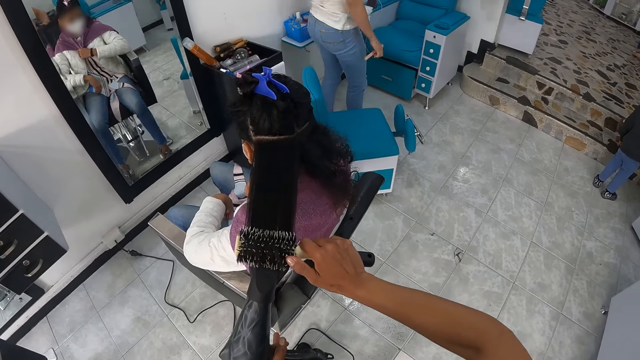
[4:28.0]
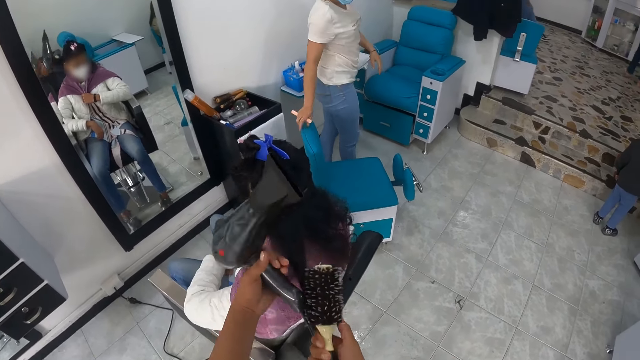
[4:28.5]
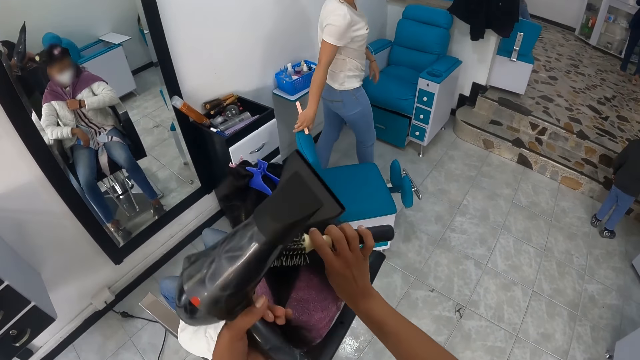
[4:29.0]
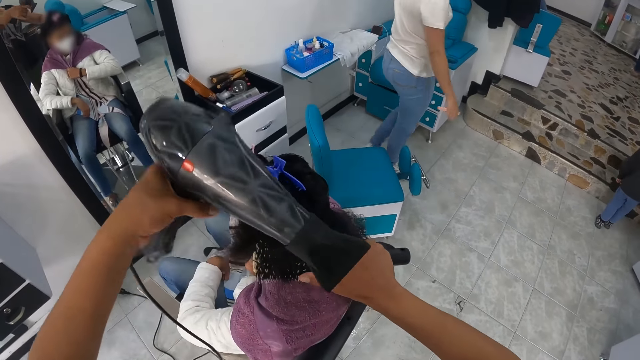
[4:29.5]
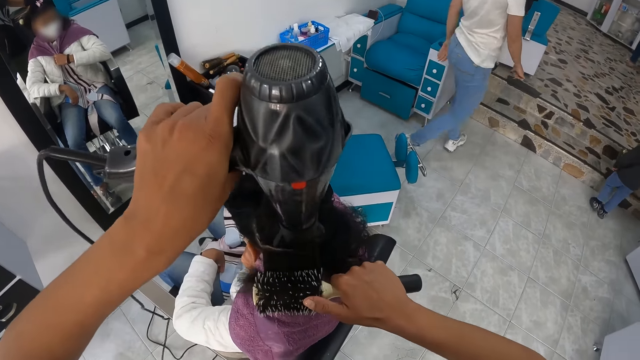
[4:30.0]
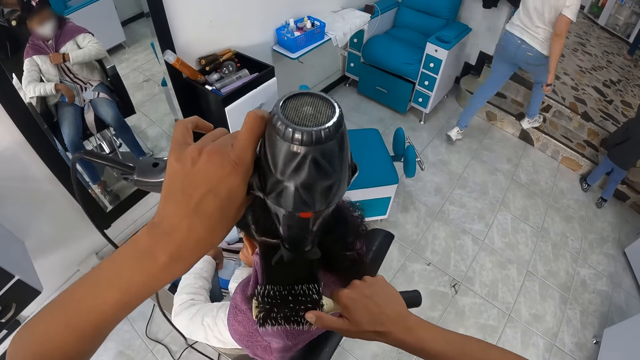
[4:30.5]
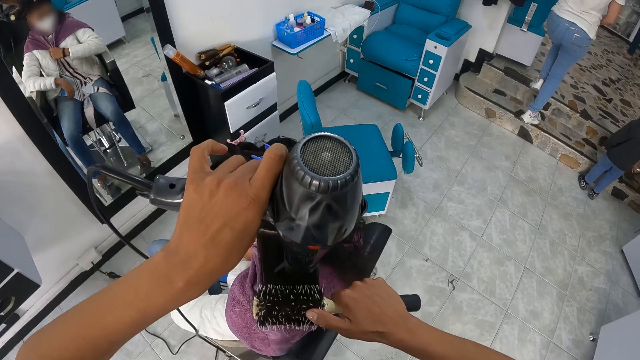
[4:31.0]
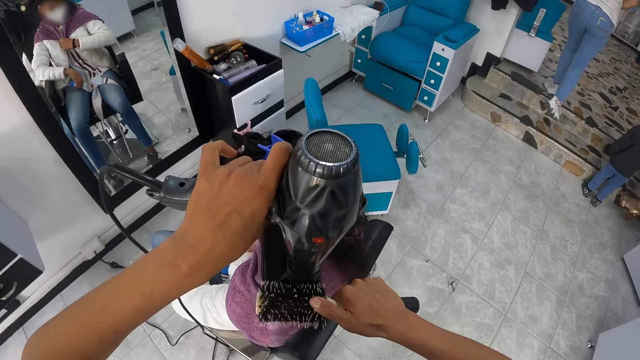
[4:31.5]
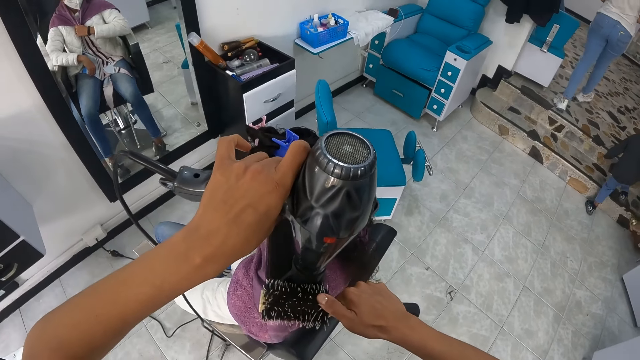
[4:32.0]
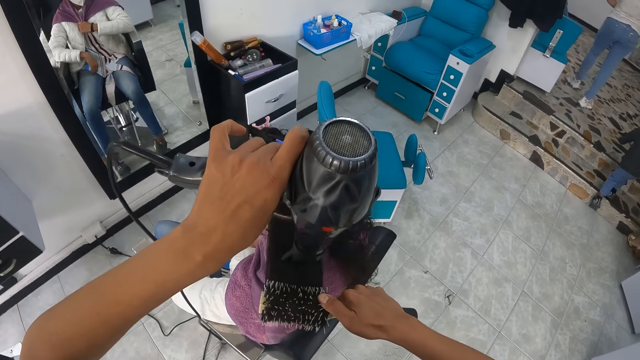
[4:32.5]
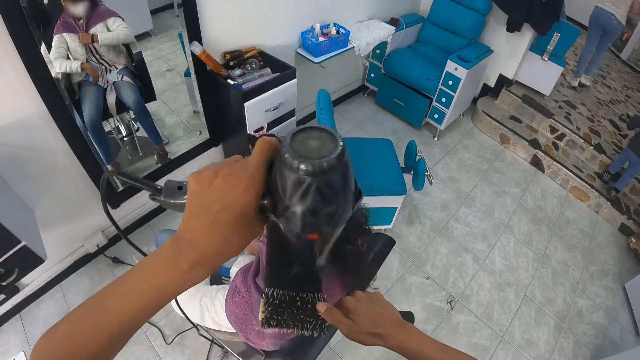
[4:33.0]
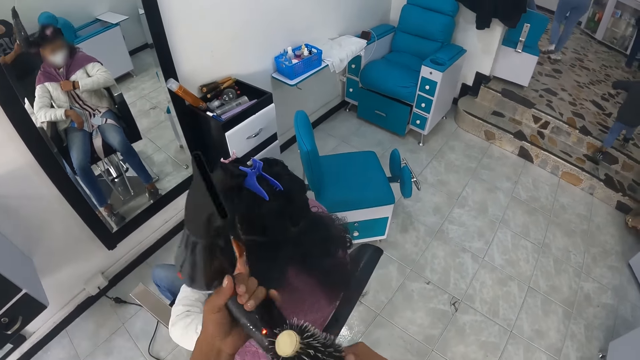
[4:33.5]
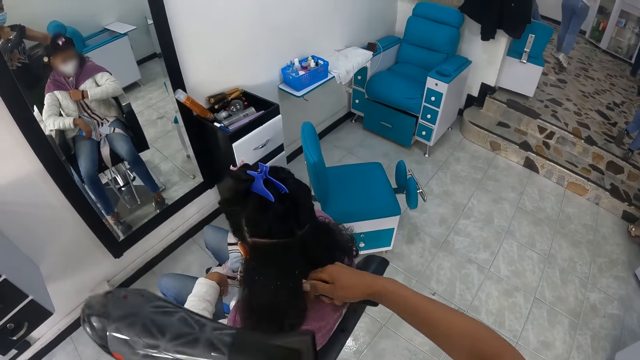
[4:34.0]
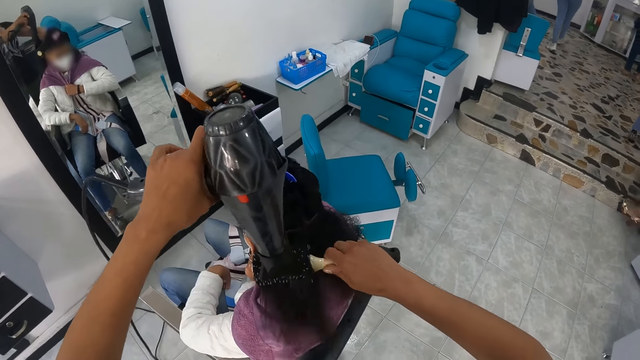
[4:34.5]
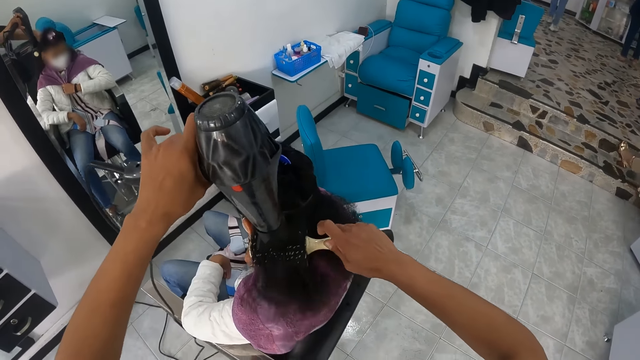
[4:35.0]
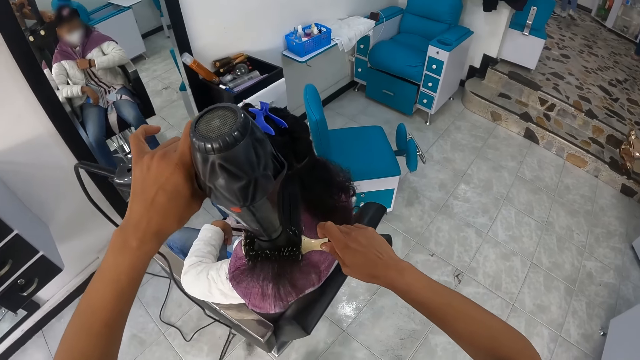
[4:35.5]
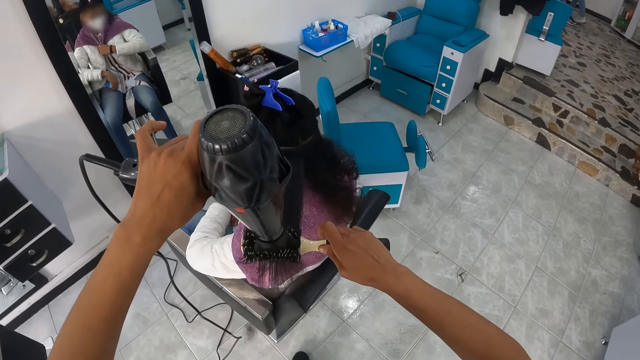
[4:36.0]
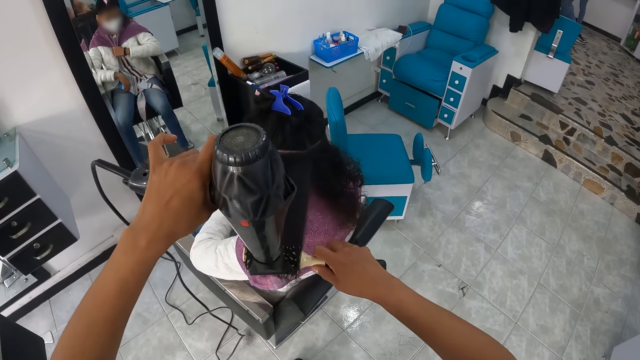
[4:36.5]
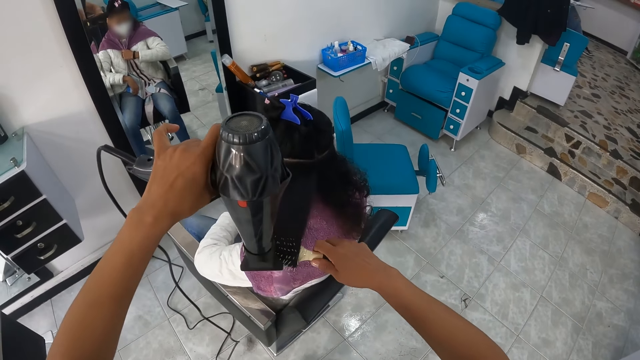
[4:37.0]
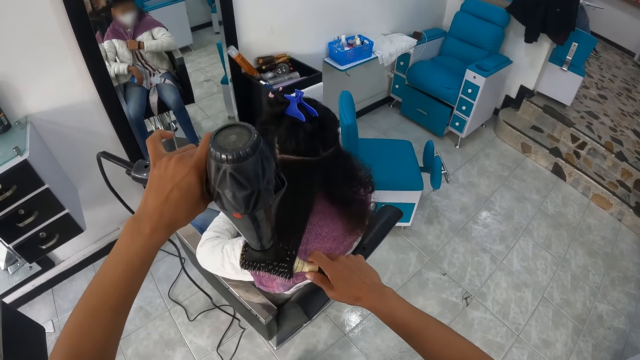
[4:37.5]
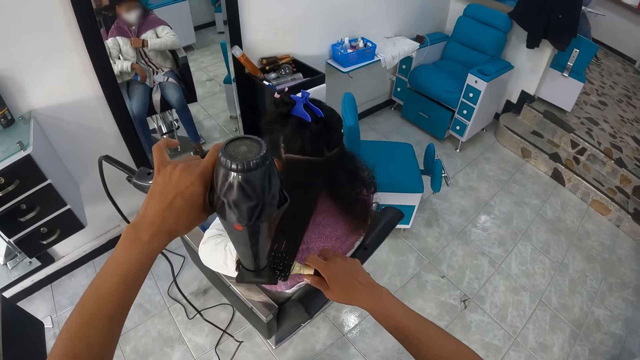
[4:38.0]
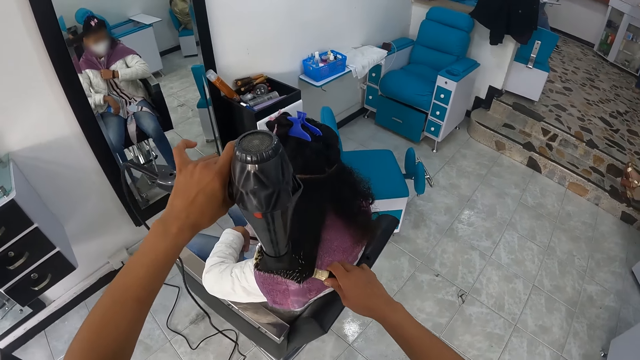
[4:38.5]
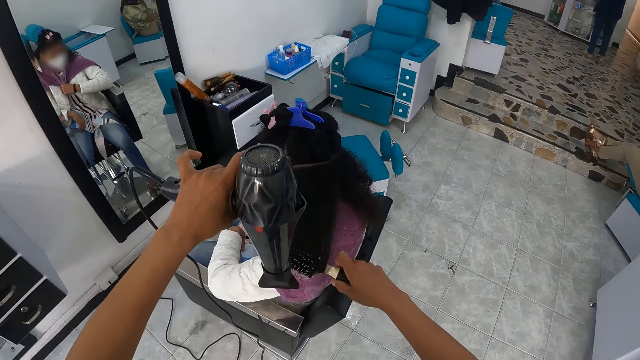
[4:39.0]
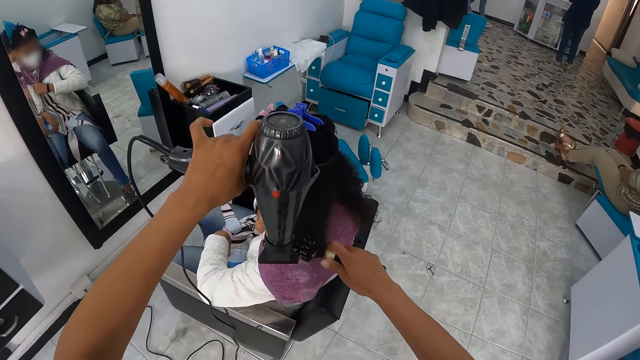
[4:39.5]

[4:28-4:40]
The woman touches the salon chair with her right hand. She holds a nail filer in her right hand.

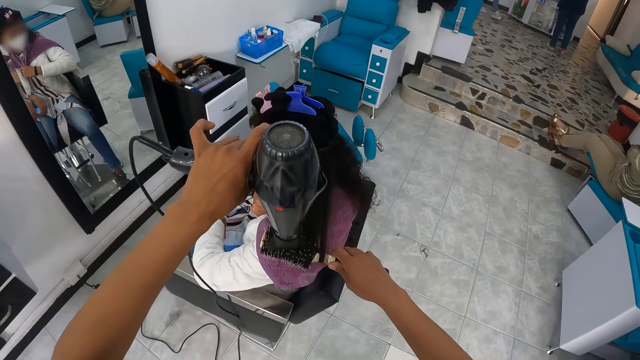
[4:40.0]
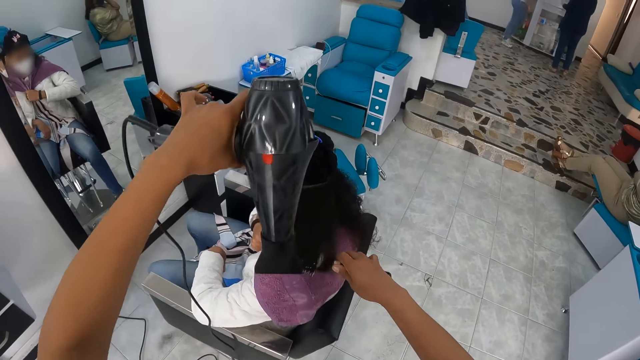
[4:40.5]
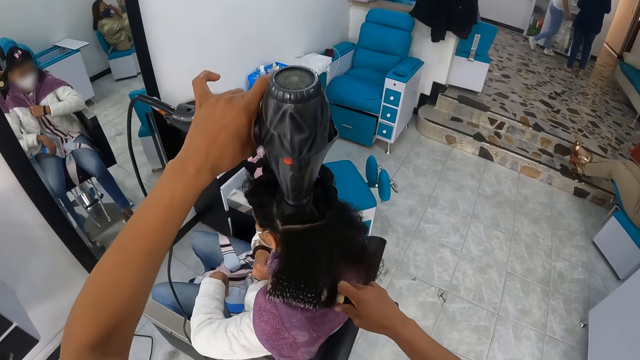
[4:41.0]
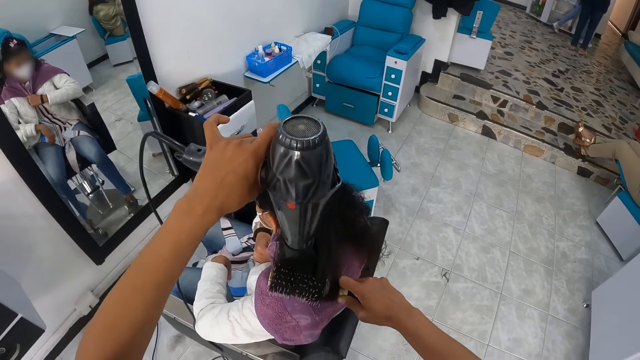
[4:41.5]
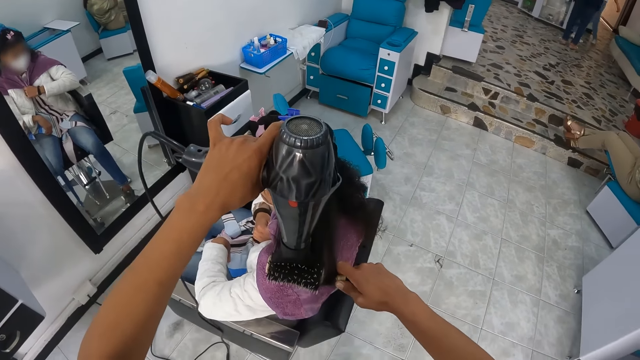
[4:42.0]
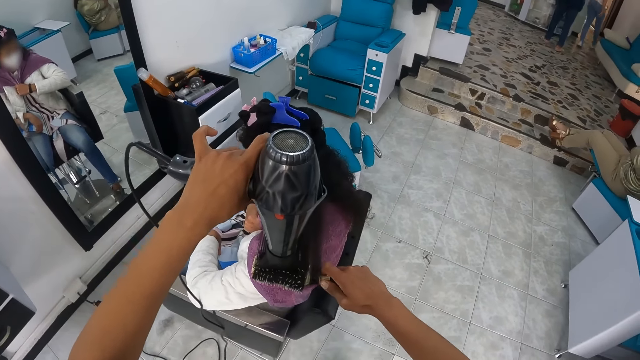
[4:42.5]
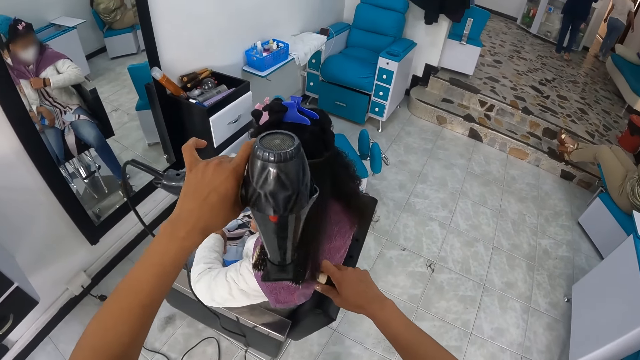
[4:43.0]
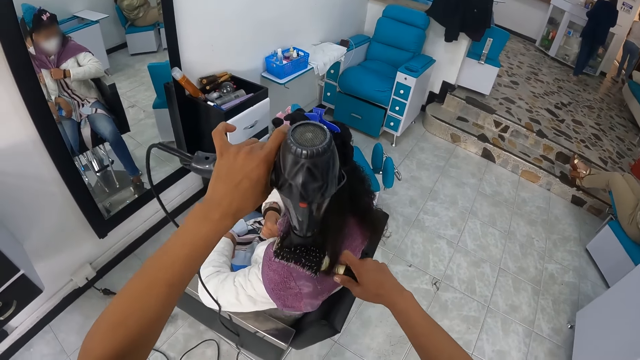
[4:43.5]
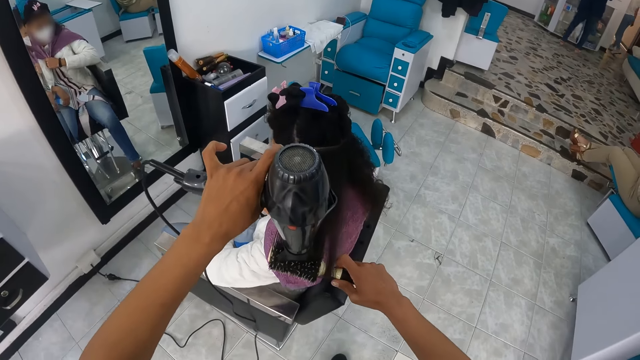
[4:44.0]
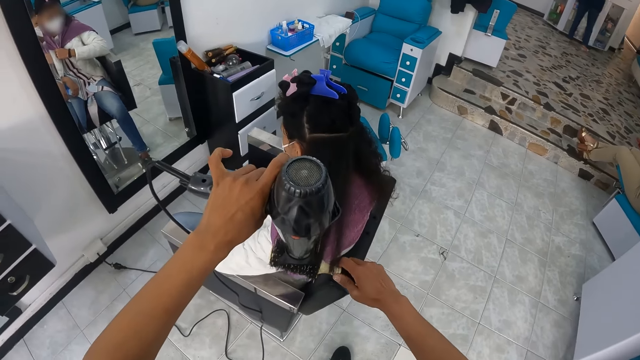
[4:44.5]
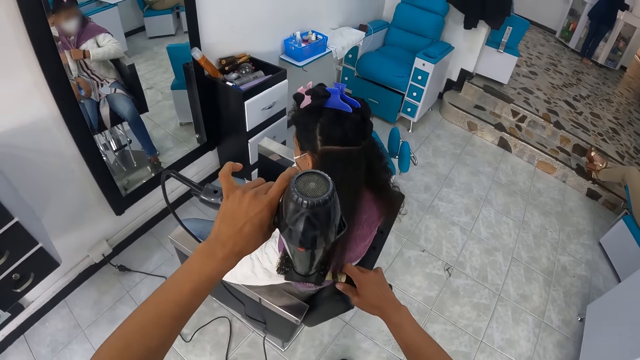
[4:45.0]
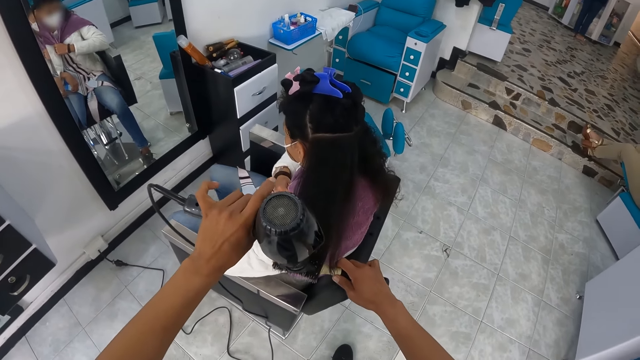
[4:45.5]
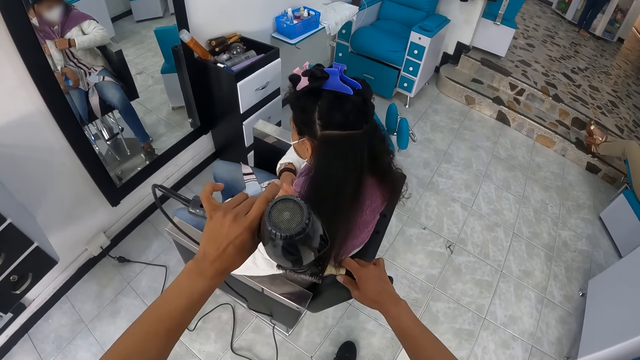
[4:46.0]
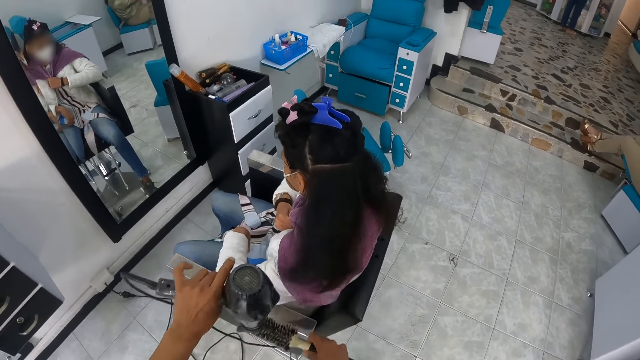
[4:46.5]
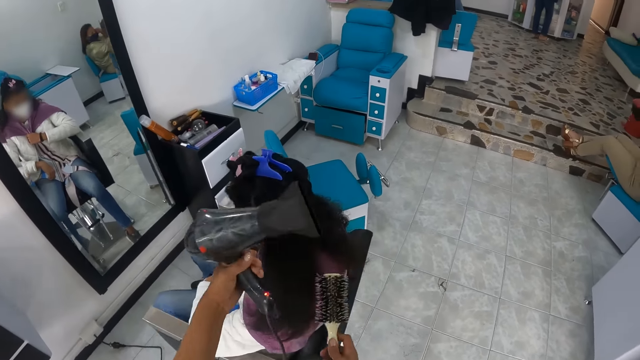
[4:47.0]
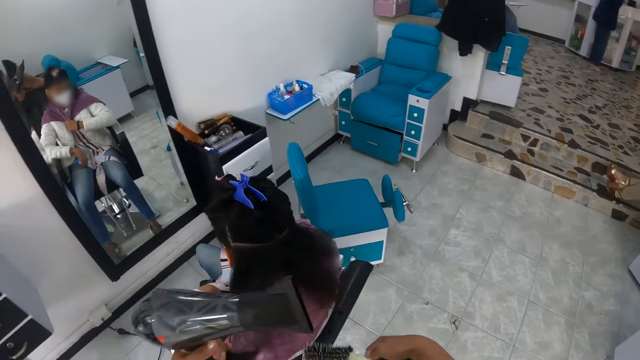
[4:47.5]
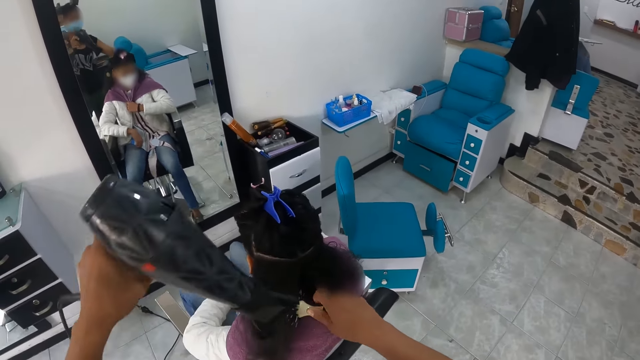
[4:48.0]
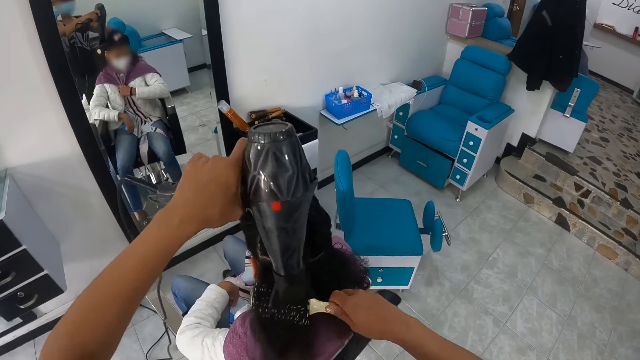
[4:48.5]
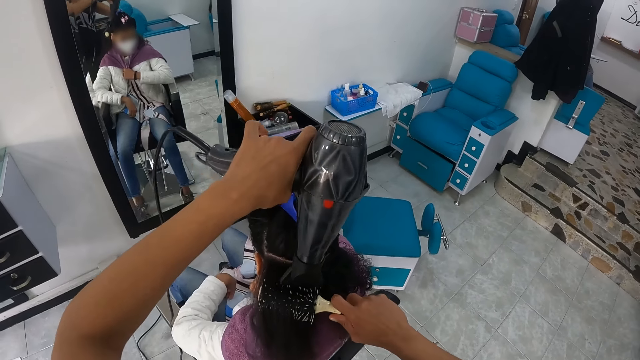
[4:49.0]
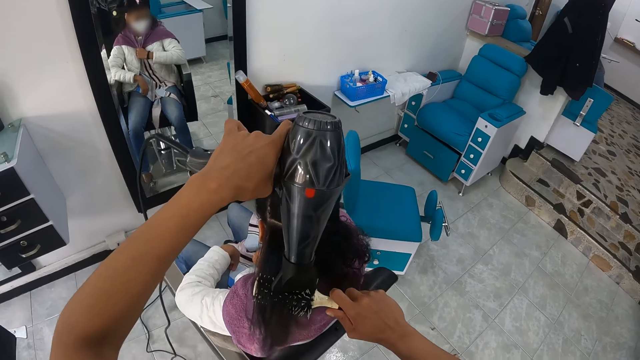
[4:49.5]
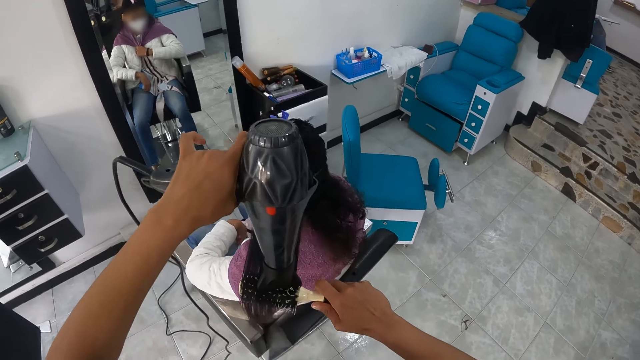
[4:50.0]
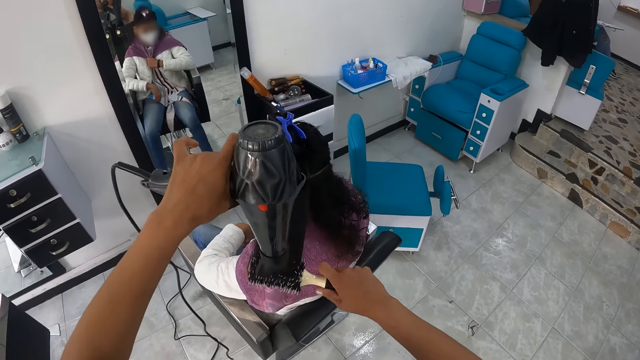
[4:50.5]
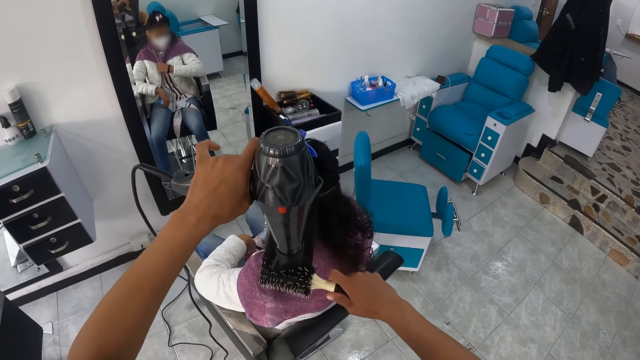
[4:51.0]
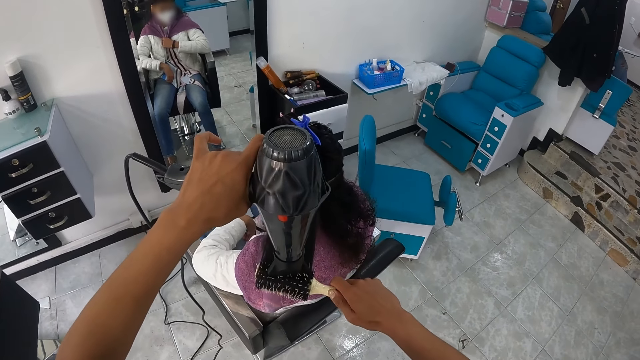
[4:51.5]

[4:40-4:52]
The camera wearer holds the blow dryer. She pulls the portion of the hair of the woman from the round brush in her right hand with her left hand. She straightens the portion of the hair of the woman from her left hand with the round brush in her right hand. She holds the hair with the comb. She uses the hair dryer in her left hand on the portion of the hair of the woman.
